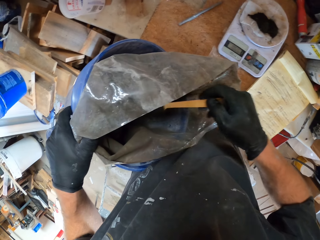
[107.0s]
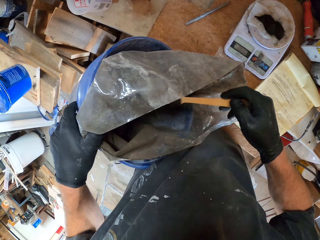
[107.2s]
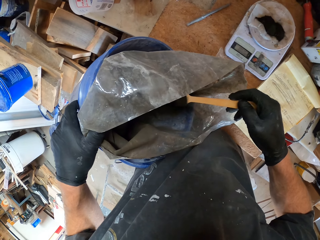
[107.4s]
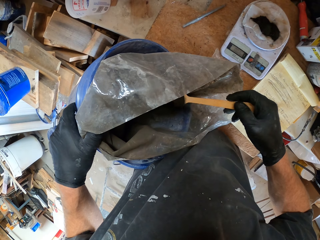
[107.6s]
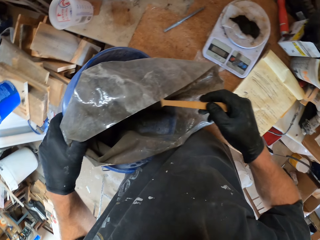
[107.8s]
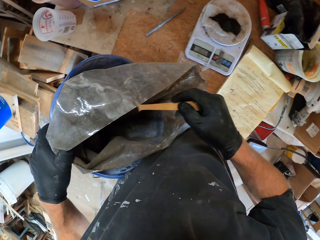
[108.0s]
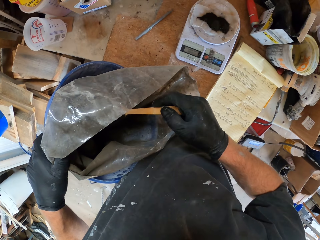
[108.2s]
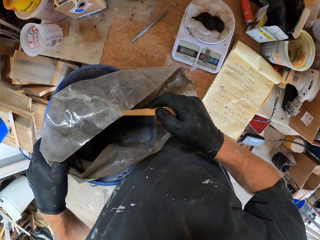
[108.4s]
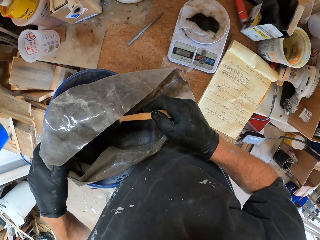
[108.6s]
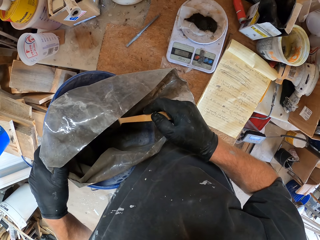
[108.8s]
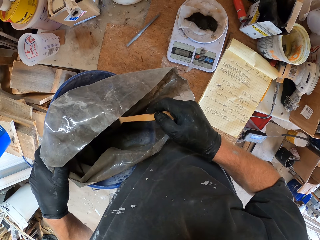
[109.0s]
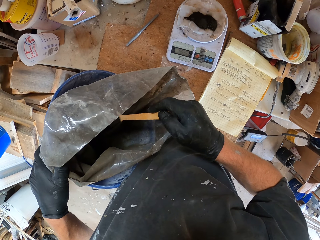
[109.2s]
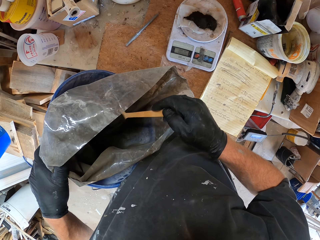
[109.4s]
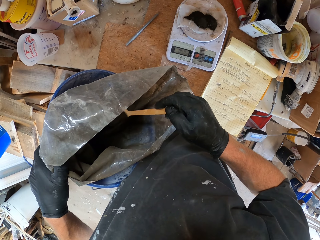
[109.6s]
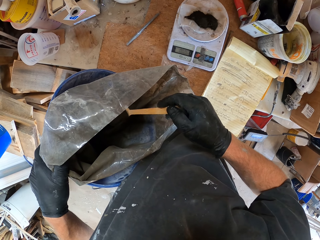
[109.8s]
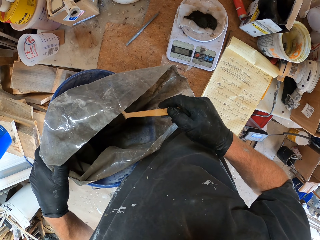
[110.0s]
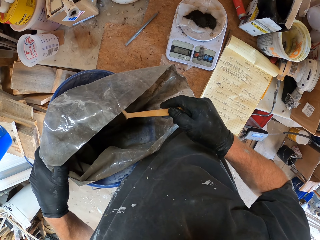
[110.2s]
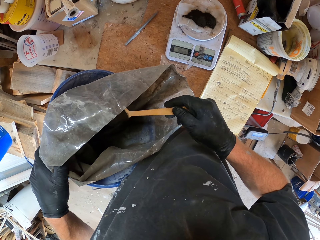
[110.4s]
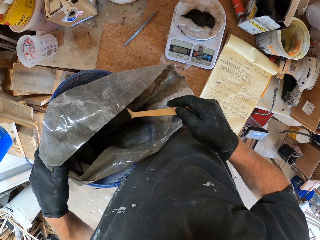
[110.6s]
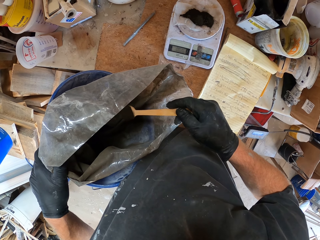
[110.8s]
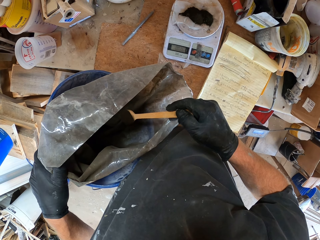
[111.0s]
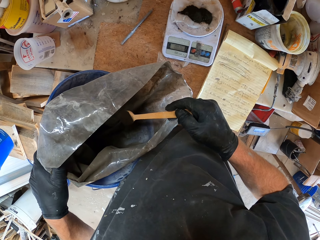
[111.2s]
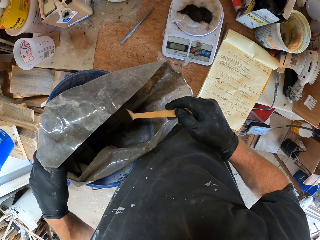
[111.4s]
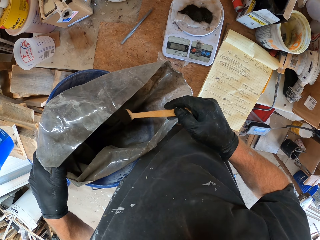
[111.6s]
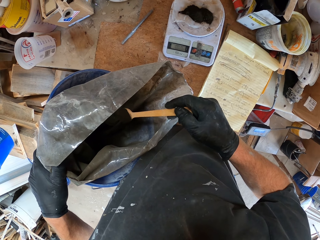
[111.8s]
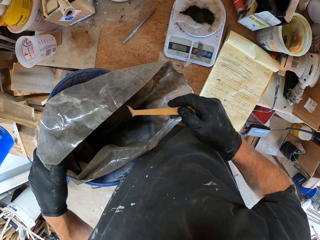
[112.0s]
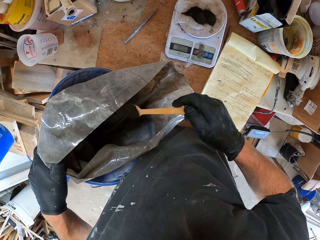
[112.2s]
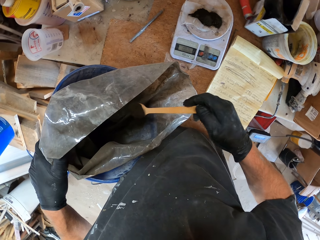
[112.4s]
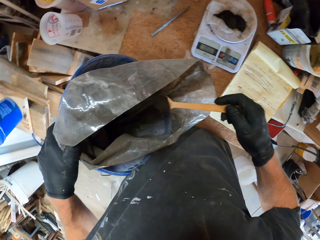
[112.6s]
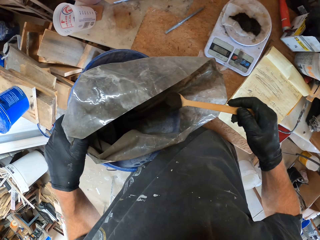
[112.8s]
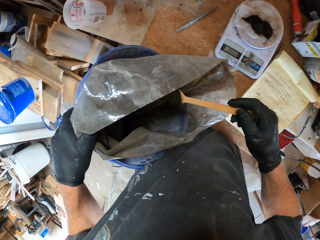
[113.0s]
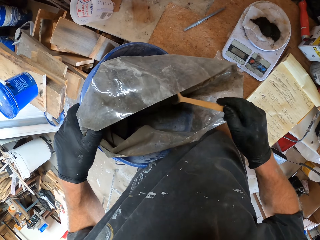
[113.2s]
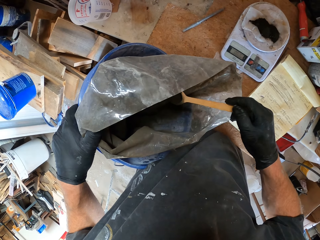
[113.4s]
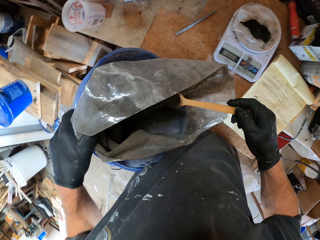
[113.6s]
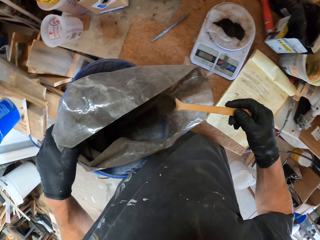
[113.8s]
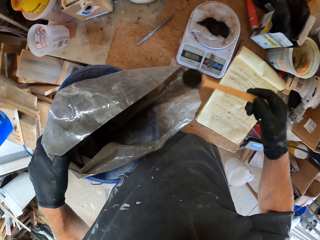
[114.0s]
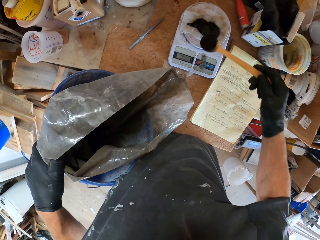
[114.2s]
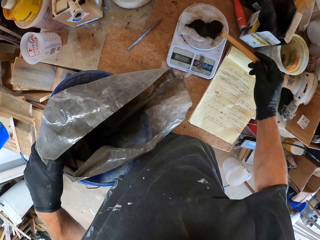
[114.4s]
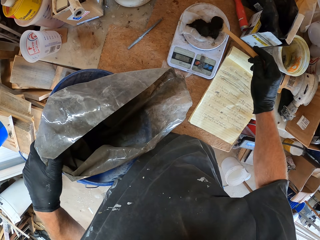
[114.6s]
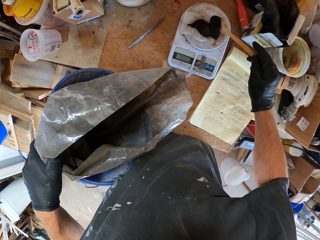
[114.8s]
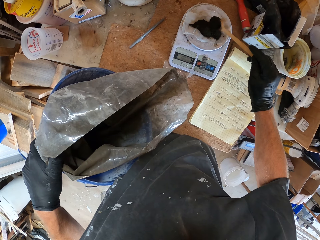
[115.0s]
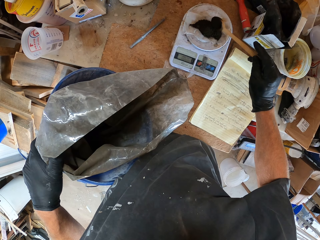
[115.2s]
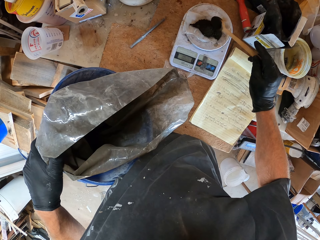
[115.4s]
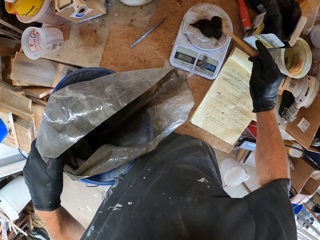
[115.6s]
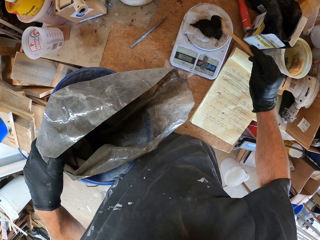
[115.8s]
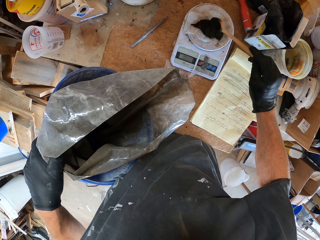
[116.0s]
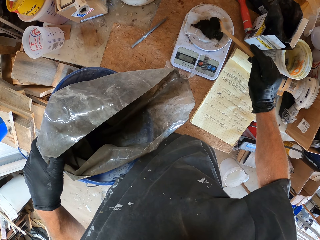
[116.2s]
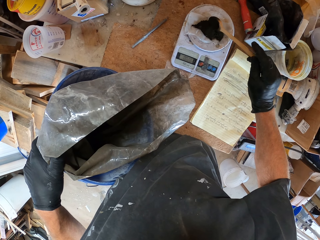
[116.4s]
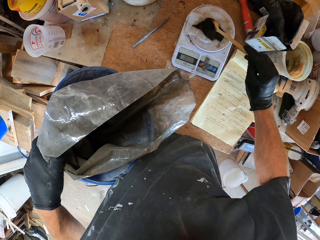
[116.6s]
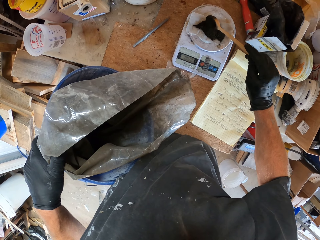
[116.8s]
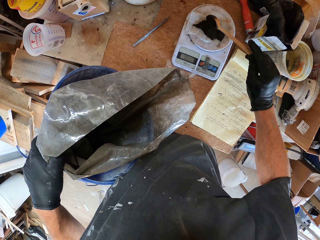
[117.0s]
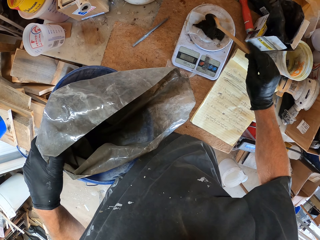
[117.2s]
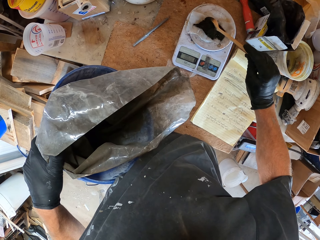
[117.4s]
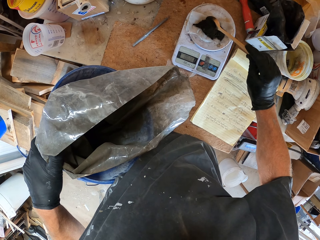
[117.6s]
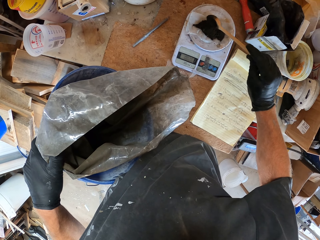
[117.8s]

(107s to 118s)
The camera wearer looks at the spoon. They scoop something. They put the powder in the polythene bag. They put the powder on the paper. They put something on the scale machine.

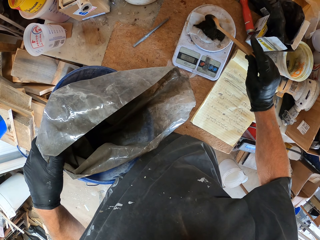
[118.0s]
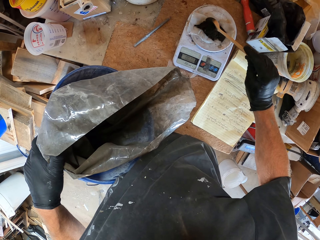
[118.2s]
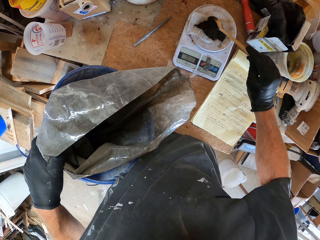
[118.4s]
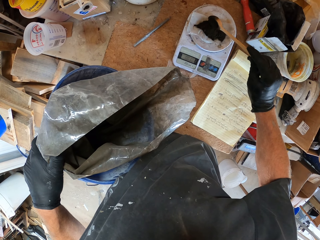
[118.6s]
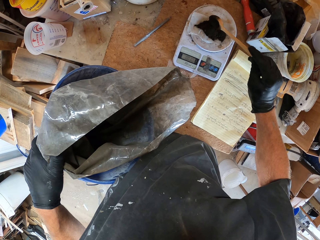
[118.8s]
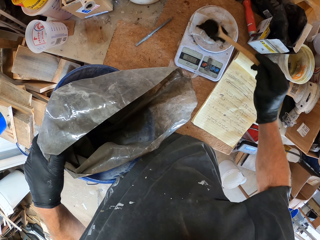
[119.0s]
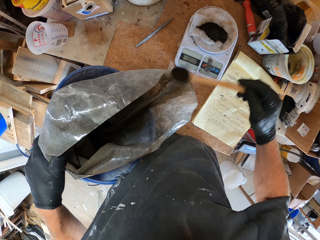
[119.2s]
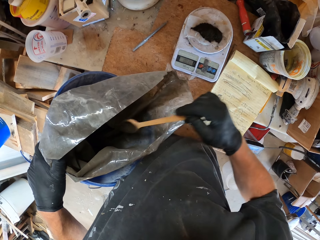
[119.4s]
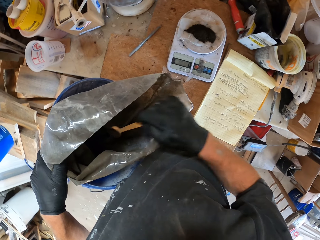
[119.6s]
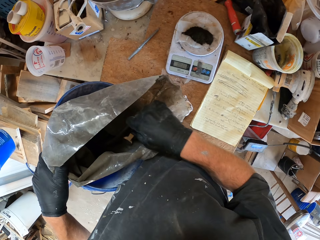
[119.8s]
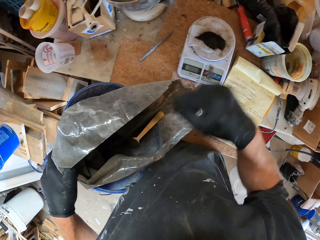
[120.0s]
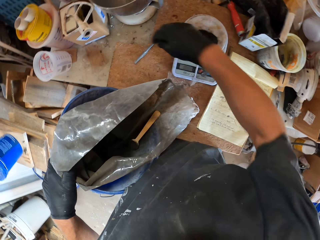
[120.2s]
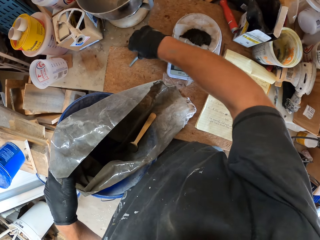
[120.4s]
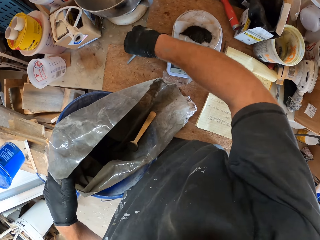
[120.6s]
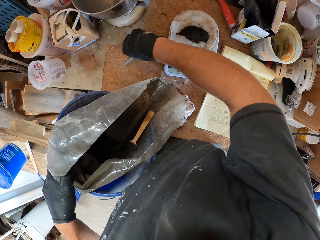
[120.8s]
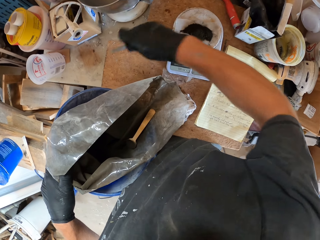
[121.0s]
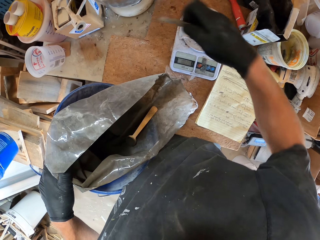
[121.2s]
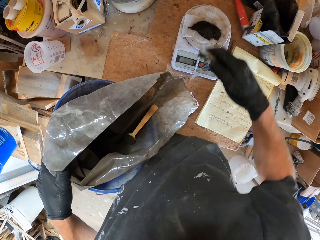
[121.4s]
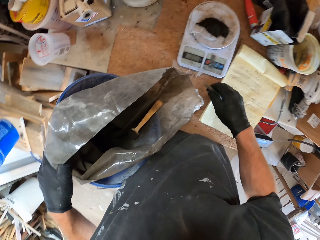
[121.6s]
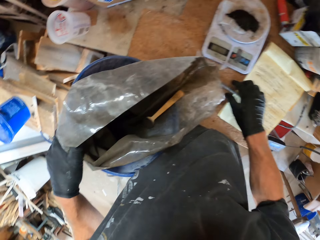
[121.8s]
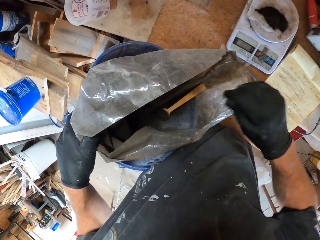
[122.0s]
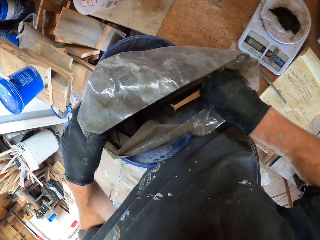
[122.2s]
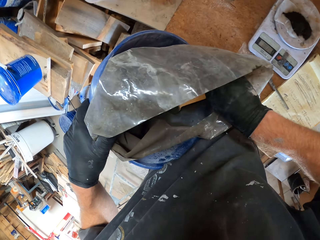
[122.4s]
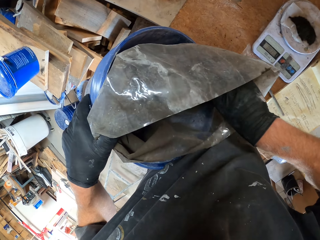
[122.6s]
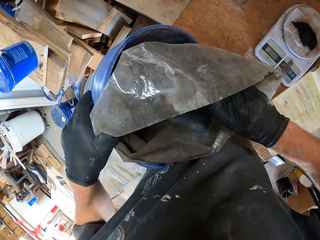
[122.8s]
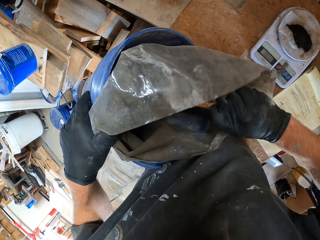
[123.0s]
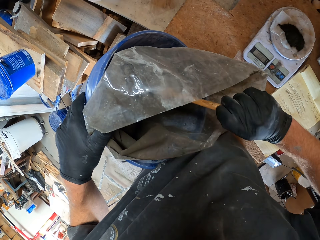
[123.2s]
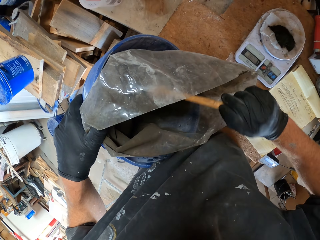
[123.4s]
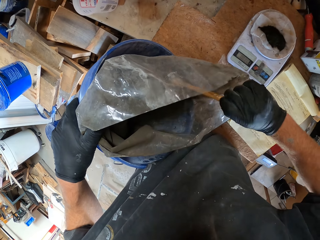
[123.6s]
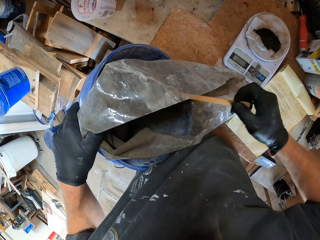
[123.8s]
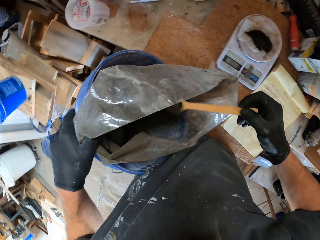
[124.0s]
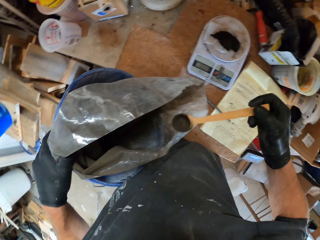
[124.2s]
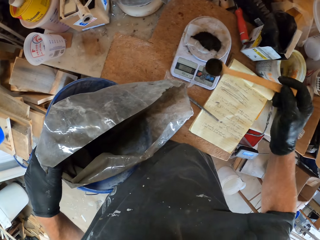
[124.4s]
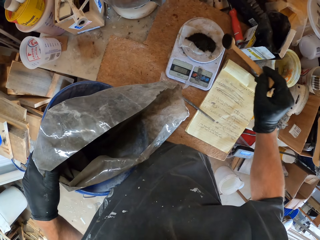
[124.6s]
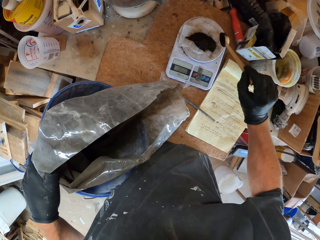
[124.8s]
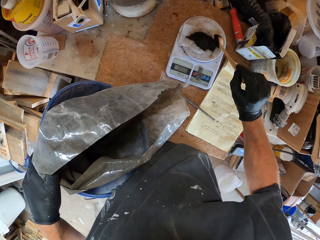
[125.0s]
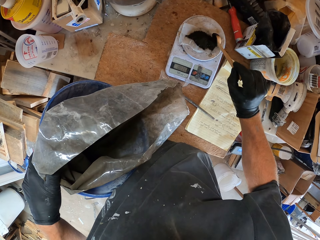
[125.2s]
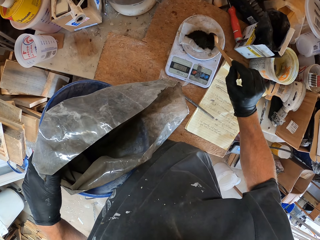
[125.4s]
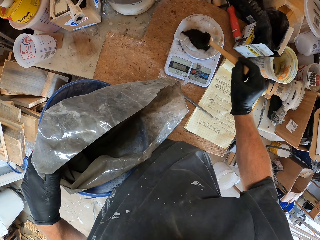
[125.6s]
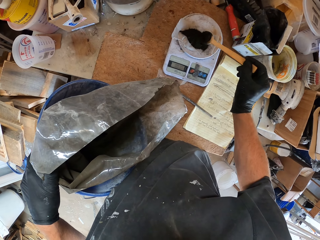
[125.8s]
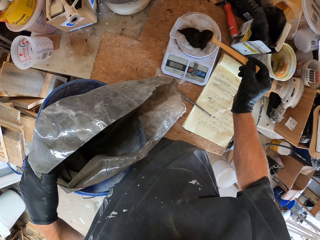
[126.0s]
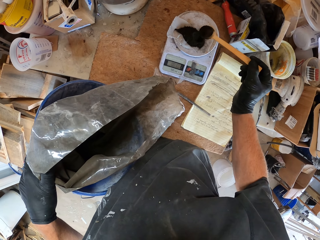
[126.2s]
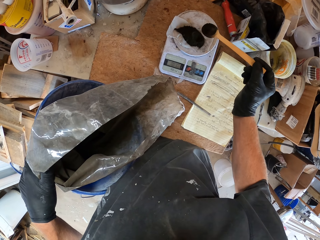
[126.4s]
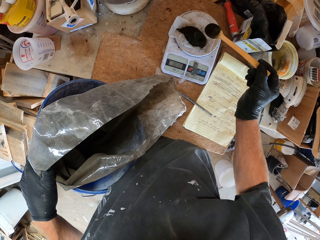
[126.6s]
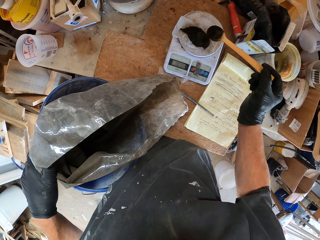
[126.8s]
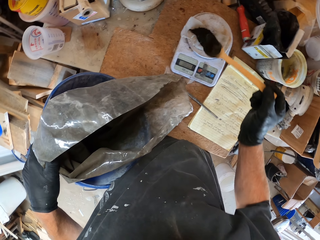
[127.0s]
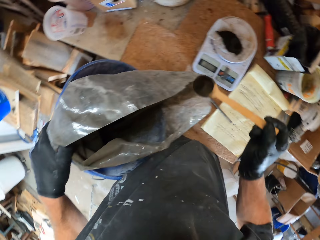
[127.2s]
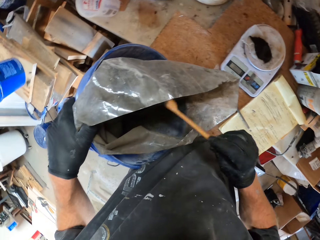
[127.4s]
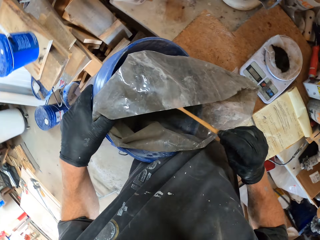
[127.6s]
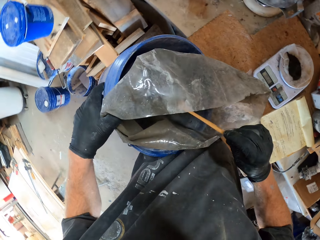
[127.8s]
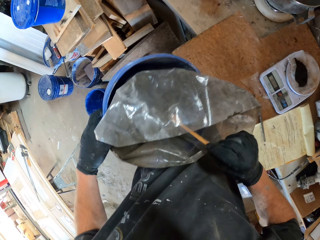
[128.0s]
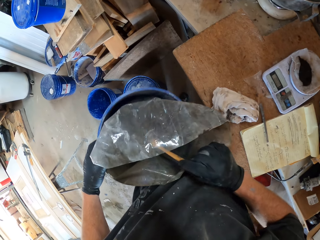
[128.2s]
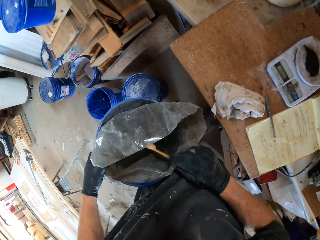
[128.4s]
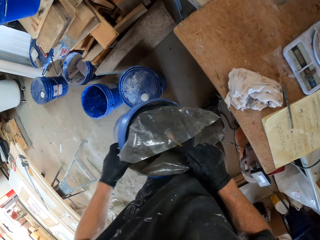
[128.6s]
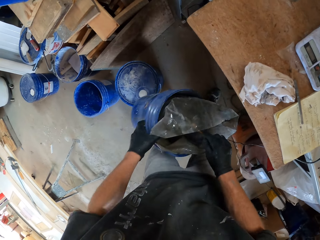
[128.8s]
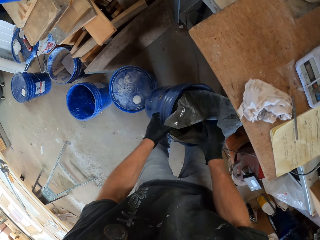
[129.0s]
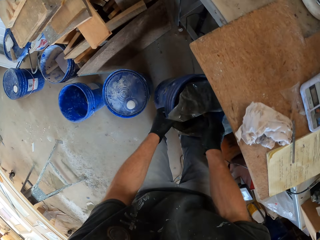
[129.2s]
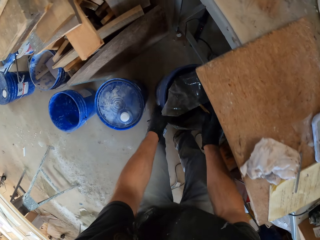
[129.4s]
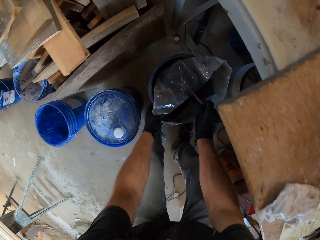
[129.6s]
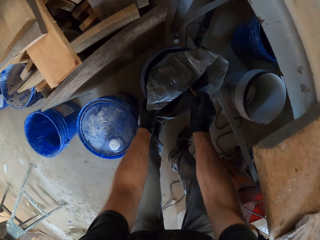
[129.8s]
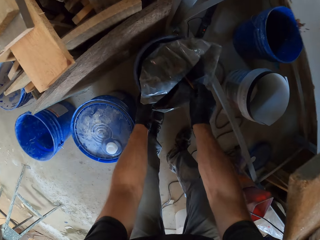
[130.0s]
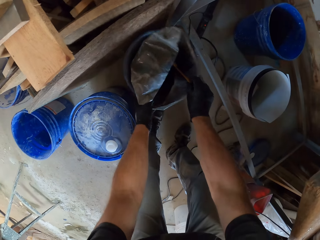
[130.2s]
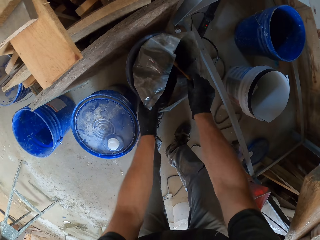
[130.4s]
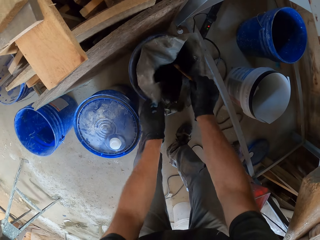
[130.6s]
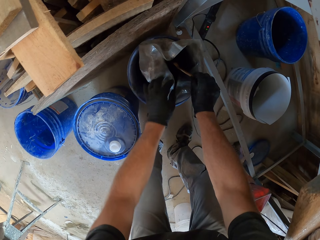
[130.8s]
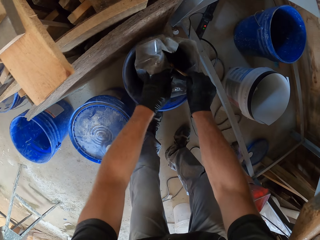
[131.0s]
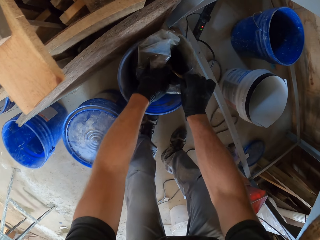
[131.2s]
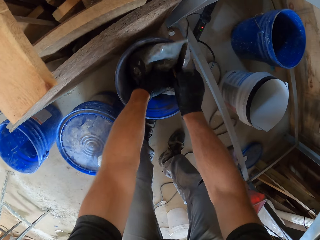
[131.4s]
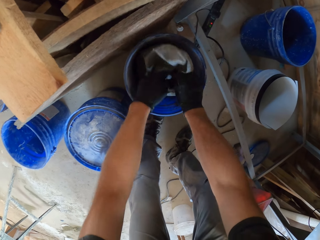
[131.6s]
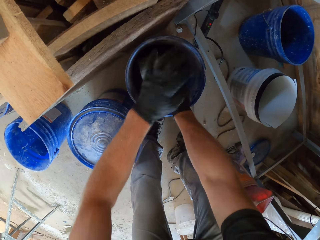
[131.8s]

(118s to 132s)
The camera wearer puts the spoon in the polythene bag. They pick up the pen and put the pen on the table. They pick up the spoon and shake the spoon. They scoop the powder with the spoon. They put the powder in the polythene bag. They put the bucket down. They fold the polythene bag.
